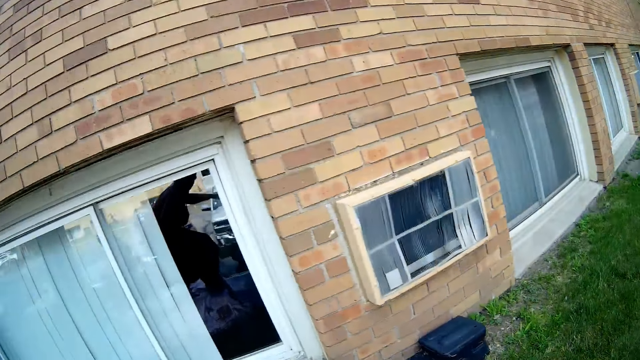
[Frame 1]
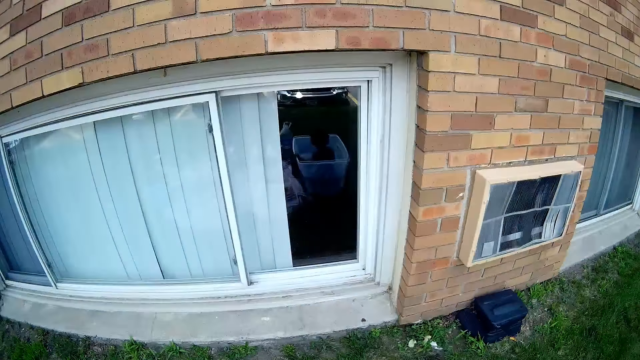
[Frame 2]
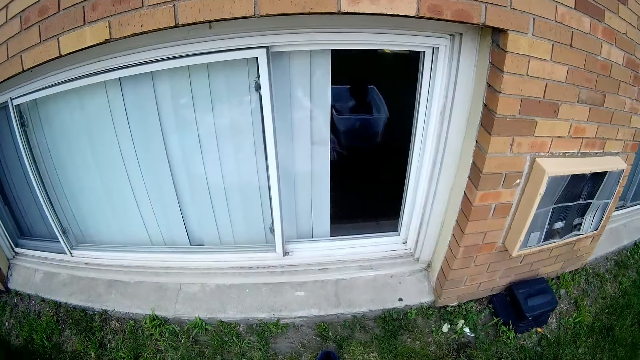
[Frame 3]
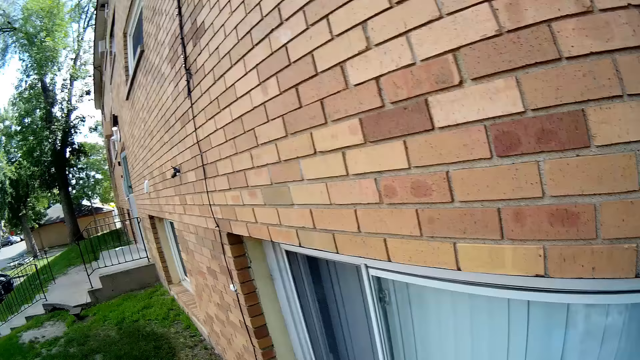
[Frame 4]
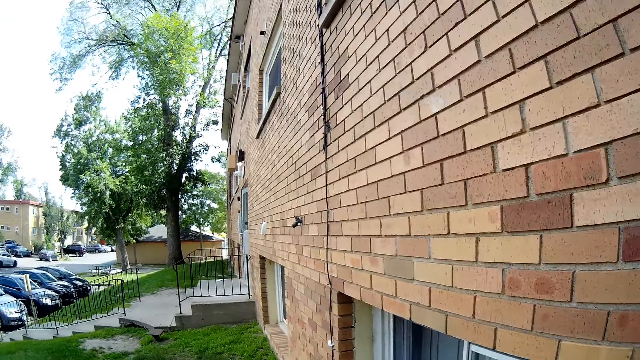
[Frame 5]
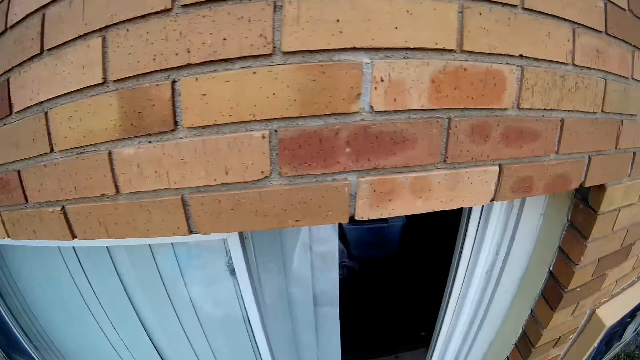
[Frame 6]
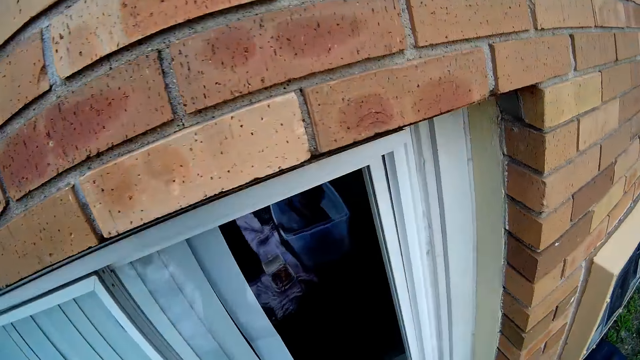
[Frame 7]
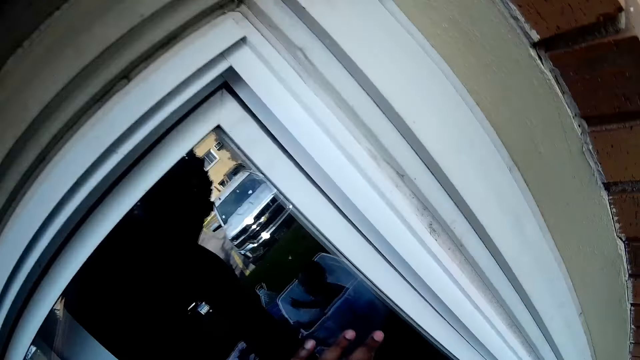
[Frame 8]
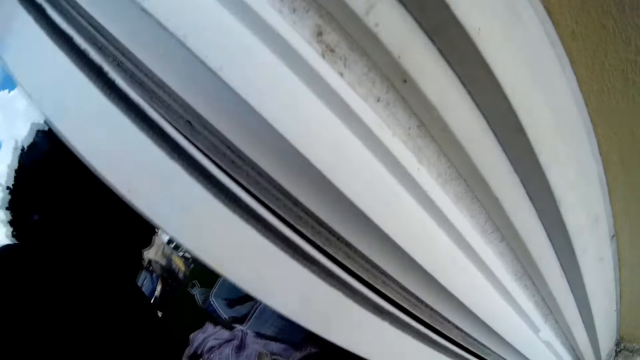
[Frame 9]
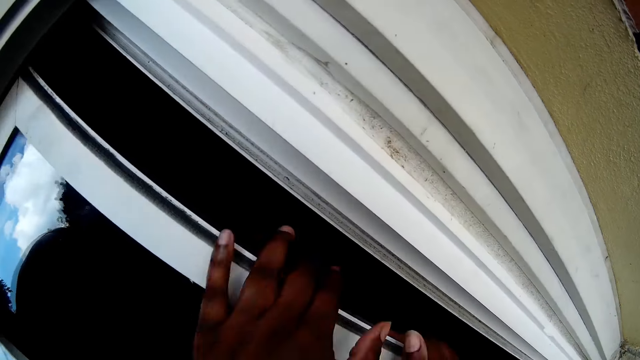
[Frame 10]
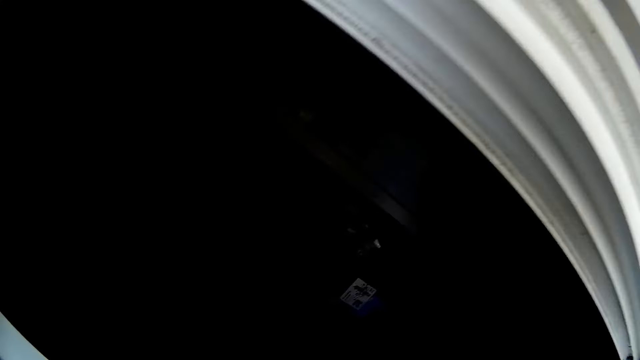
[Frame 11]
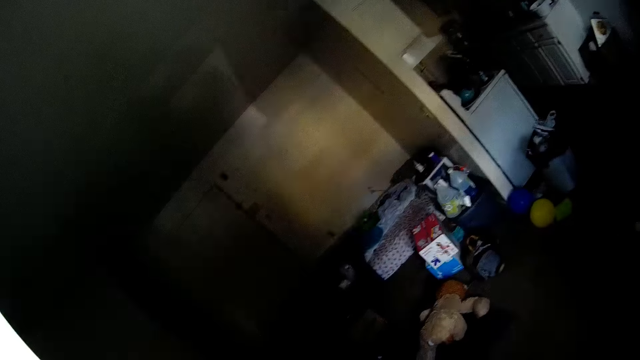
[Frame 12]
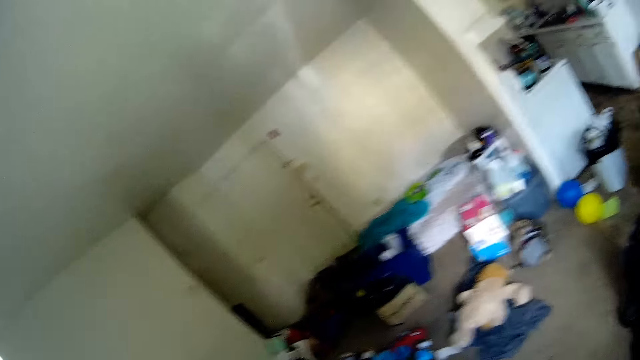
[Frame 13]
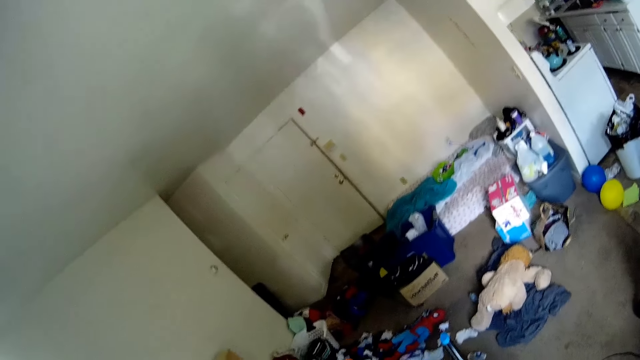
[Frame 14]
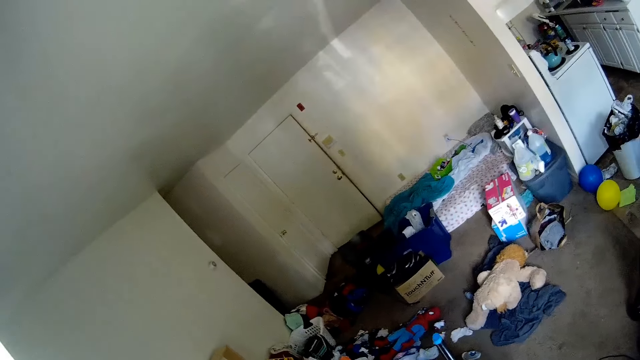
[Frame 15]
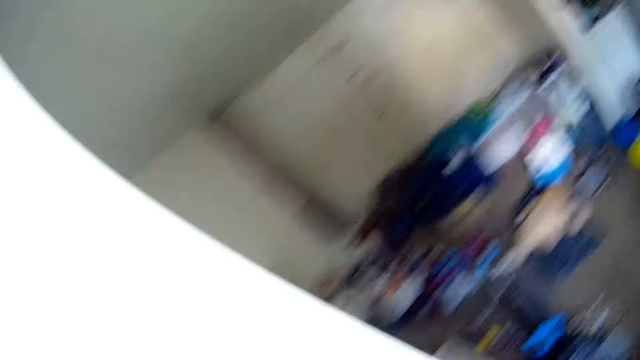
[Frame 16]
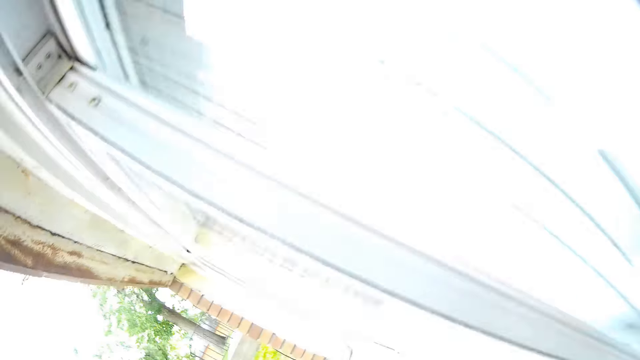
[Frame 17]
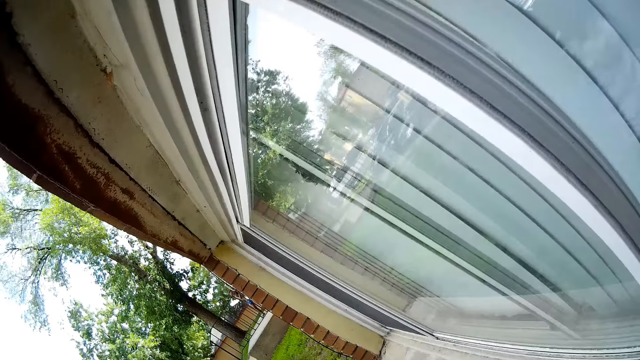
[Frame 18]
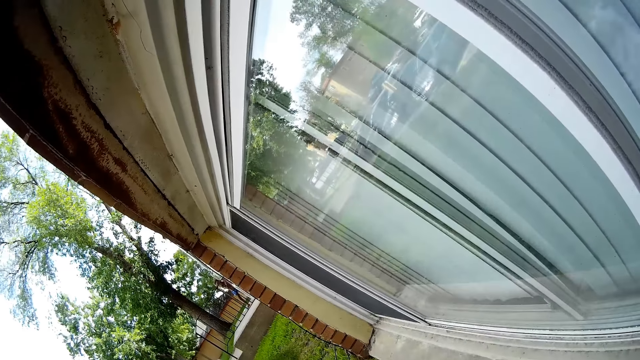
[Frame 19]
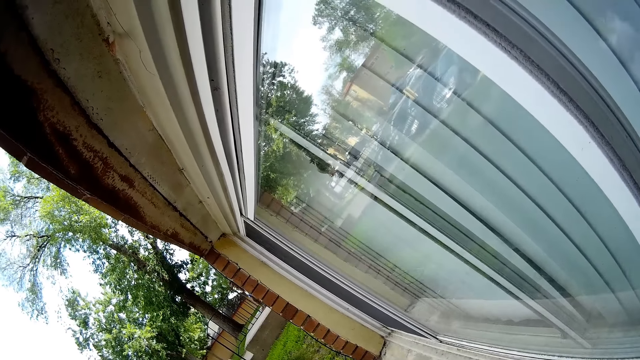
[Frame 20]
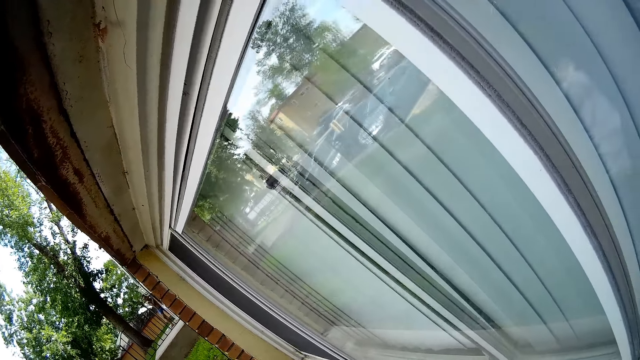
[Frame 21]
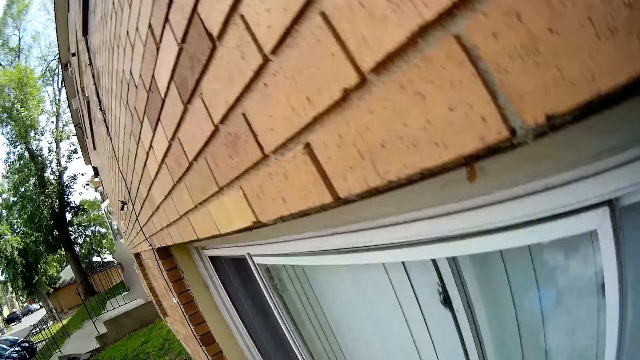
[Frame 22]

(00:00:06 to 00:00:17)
The camera wearer looks into a room of a building beside the yard. She places her left hand on a window of the room. She slides open the window of the room with her left hand. She peeps inside the house. She looks away from the room. She interacts with a boy.

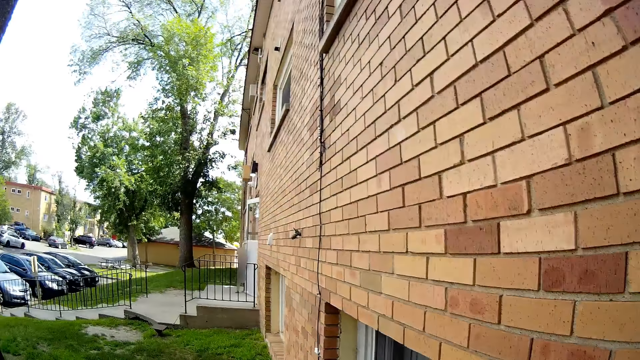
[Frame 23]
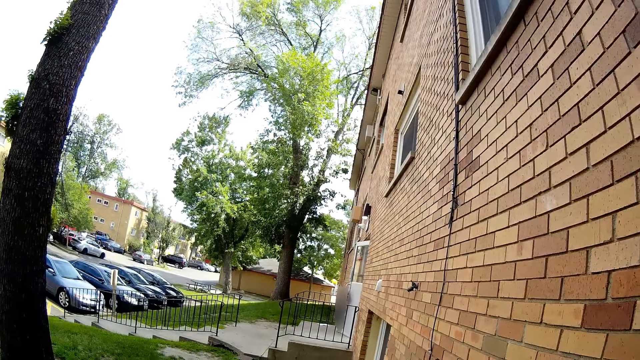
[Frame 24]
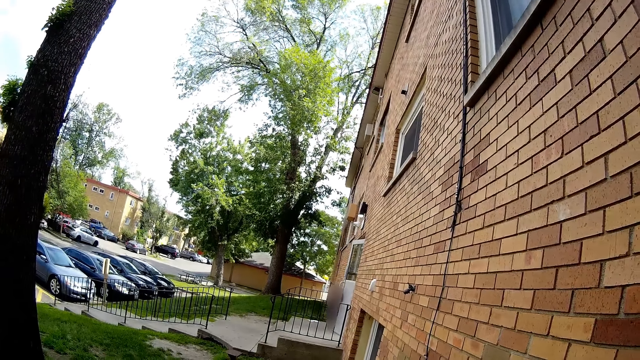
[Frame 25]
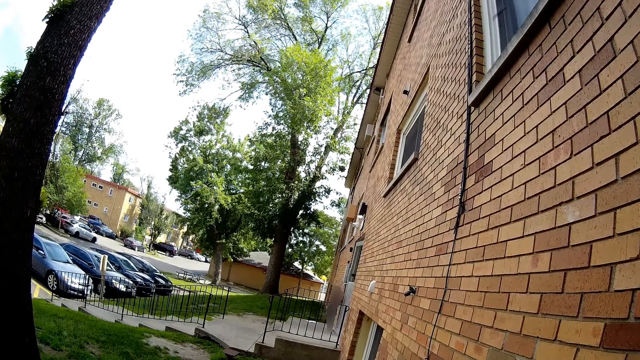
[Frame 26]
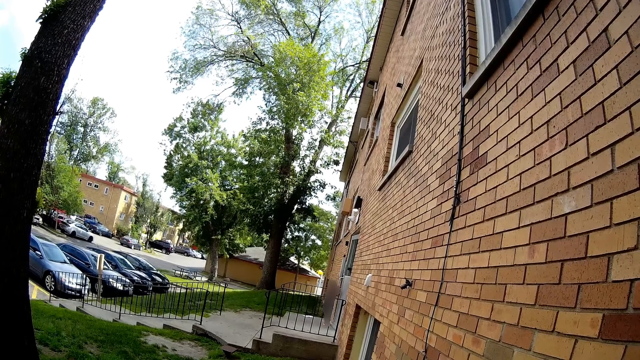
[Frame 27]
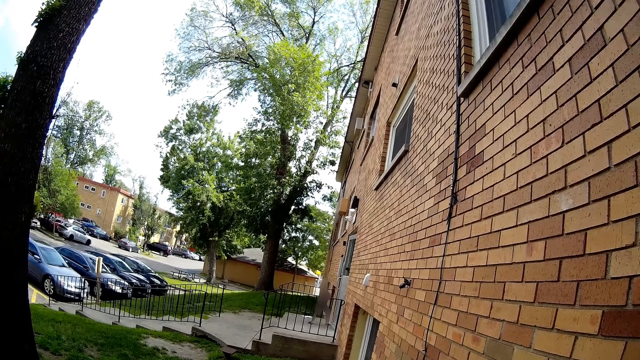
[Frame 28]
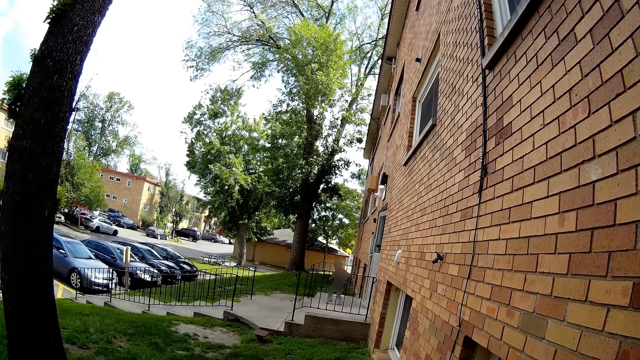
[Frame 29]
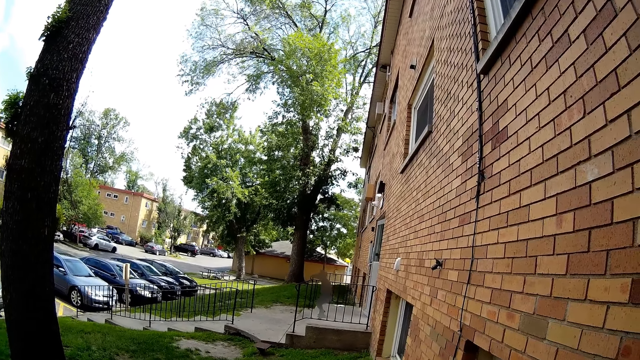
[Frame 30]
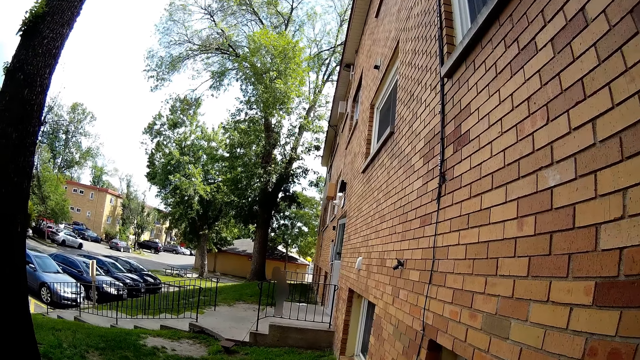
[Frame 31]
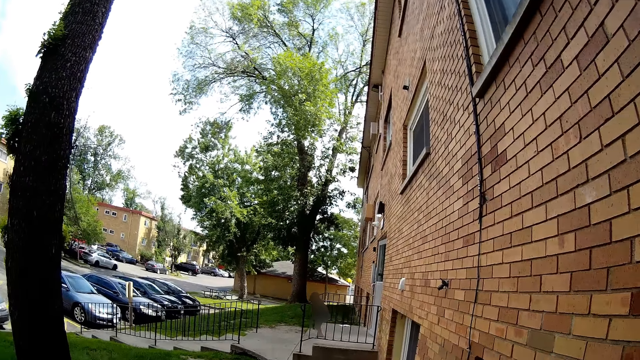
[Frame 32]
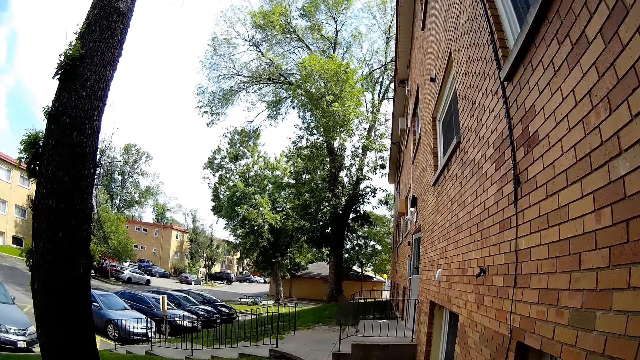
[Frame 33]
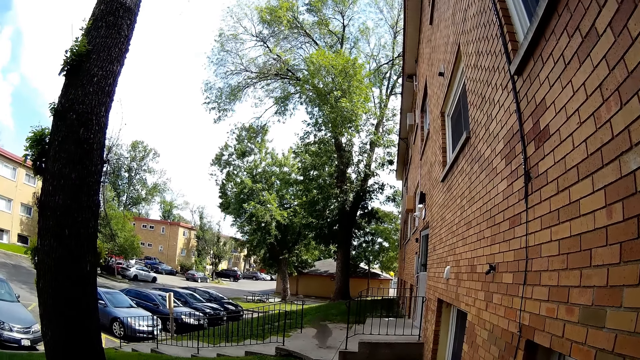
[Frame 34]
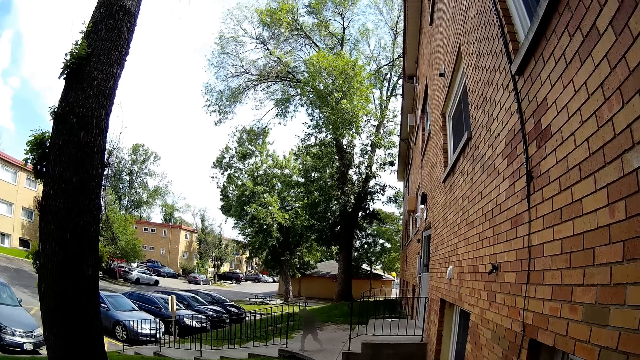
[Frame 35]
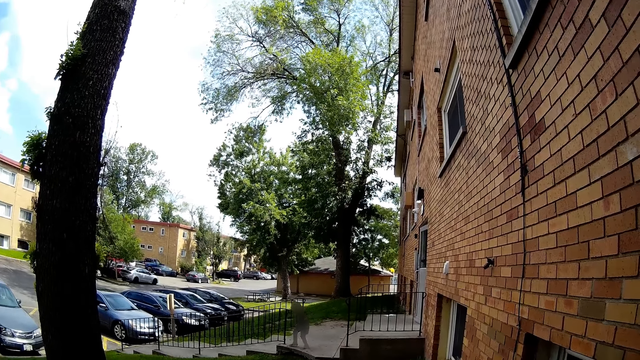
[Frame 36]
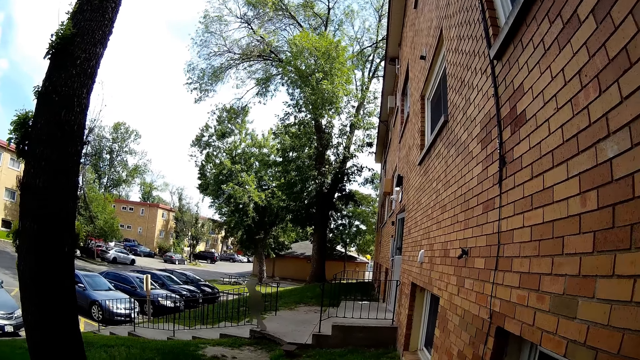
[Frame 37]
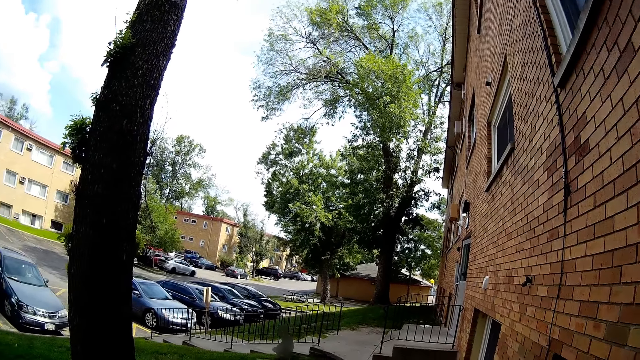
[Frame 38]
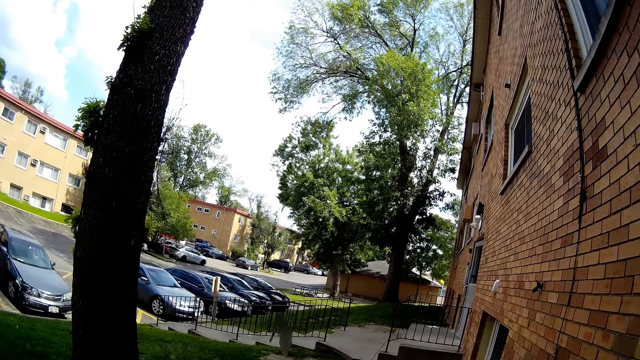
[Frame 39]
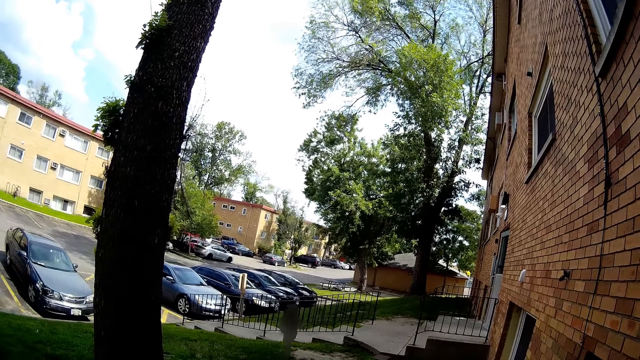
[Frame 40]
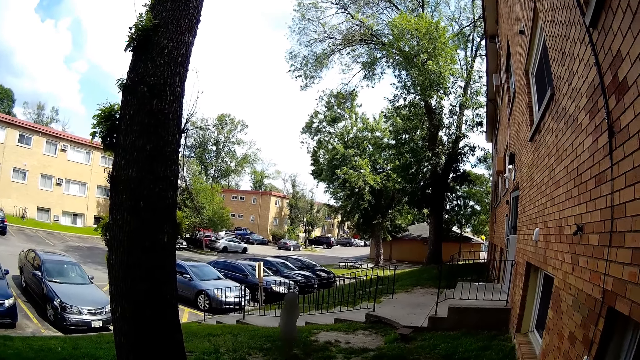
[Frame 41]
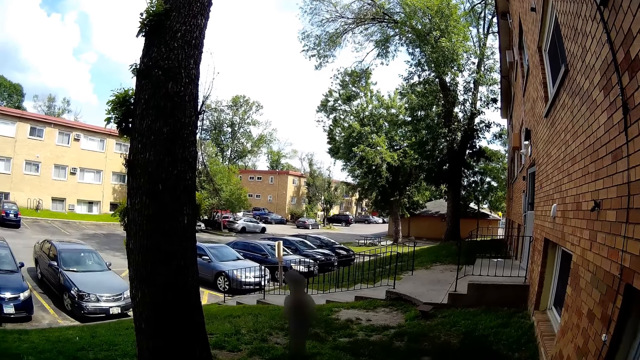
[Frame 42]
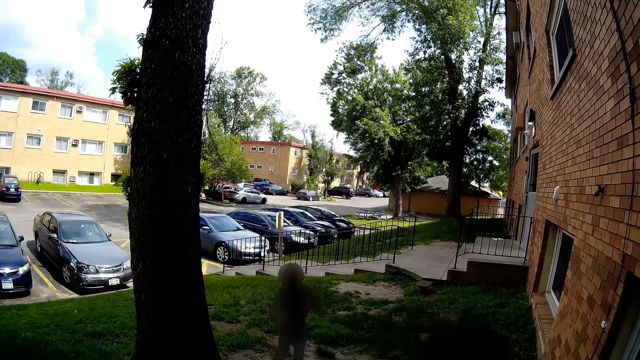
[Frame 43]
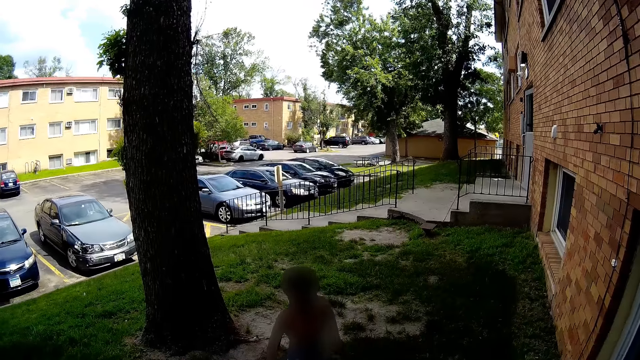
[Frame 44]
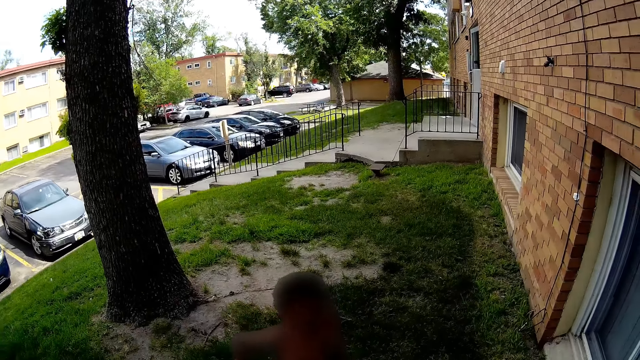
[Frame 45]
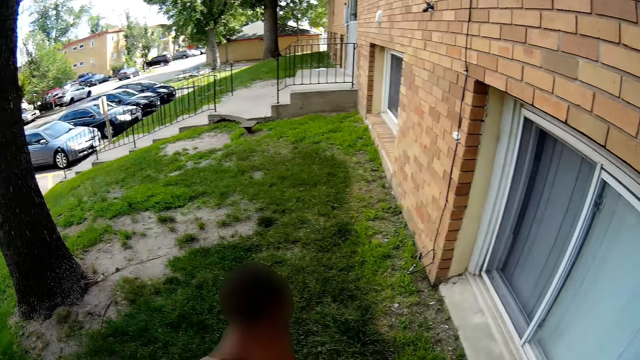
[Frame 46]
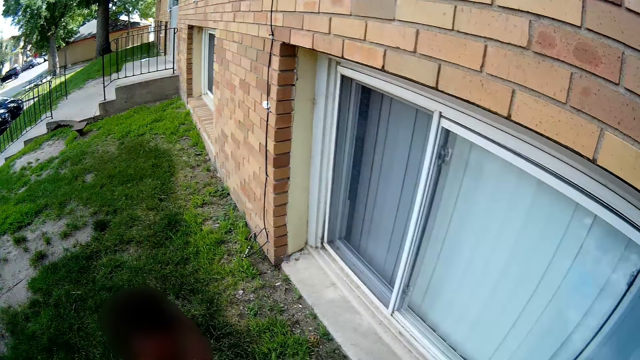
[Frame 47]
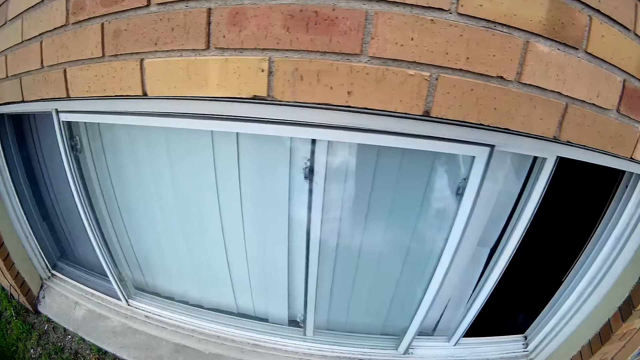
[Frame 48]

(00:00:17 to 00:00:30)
The boy shuts a door of the building with both hands. The boy climbs down a staircase. The boy alights the stairs. The boy runs towards the camera wearer. The camera wearer interacts with the boy.
